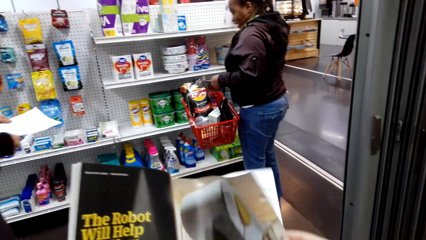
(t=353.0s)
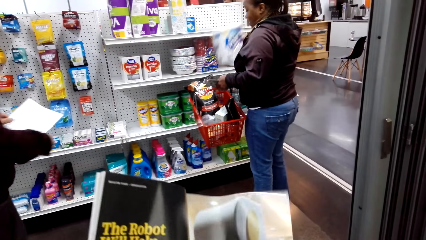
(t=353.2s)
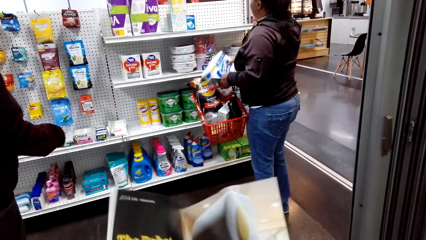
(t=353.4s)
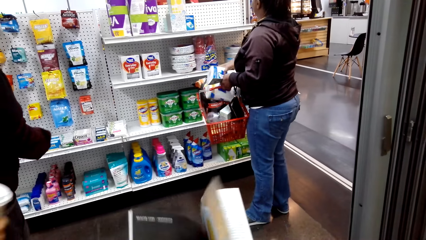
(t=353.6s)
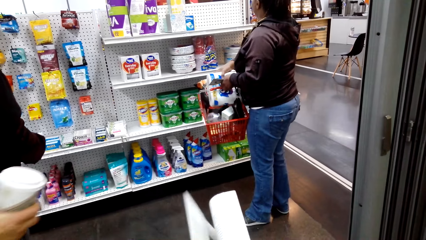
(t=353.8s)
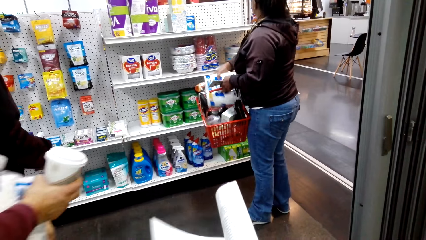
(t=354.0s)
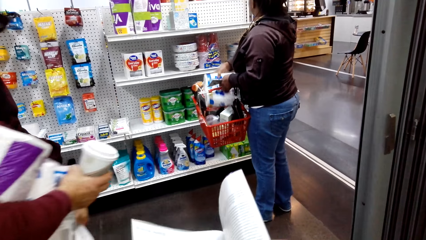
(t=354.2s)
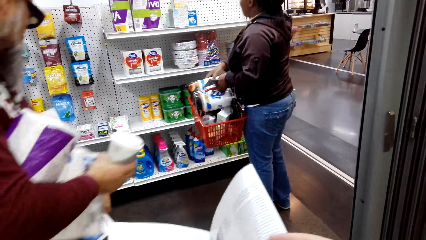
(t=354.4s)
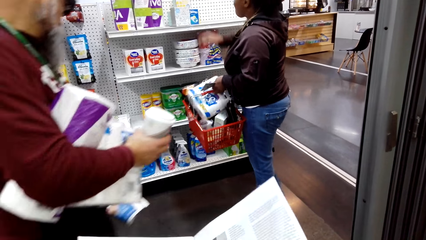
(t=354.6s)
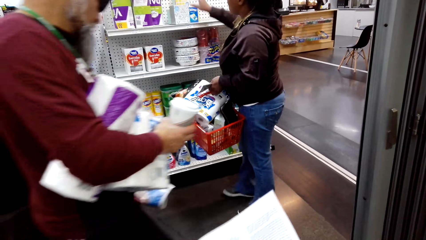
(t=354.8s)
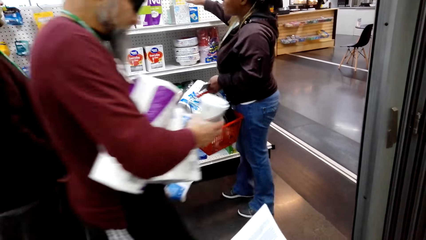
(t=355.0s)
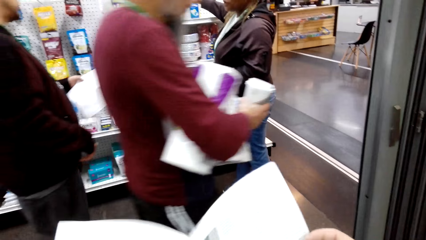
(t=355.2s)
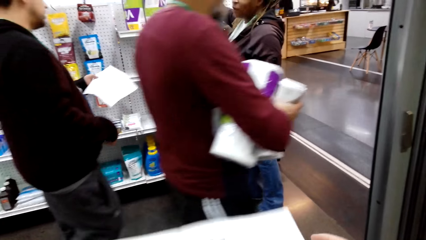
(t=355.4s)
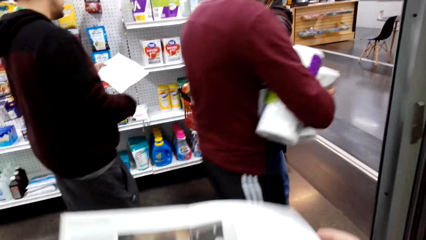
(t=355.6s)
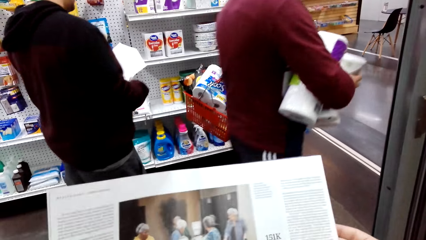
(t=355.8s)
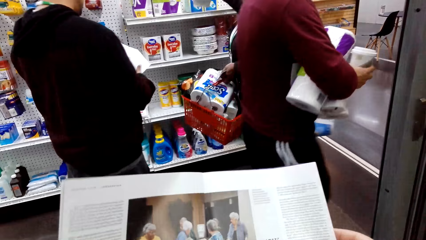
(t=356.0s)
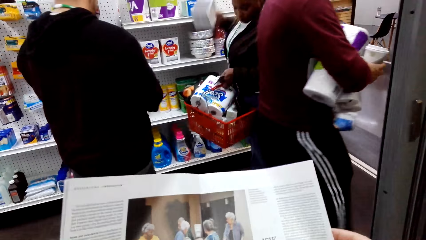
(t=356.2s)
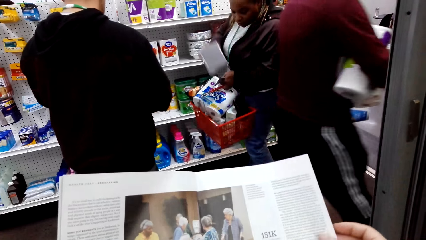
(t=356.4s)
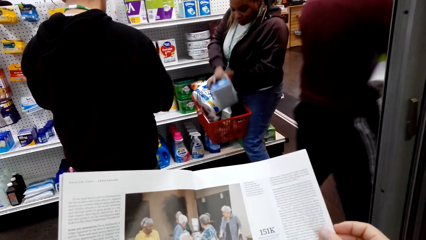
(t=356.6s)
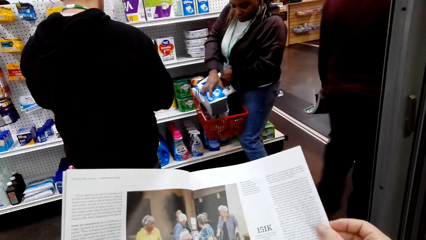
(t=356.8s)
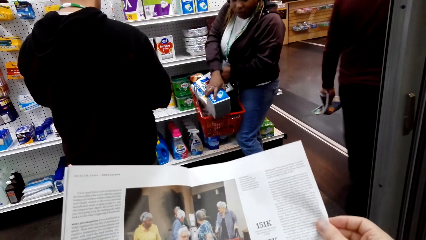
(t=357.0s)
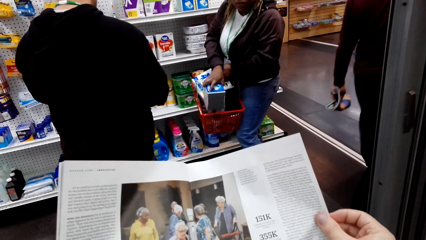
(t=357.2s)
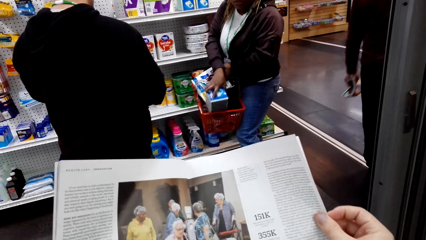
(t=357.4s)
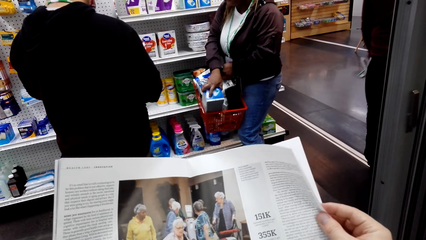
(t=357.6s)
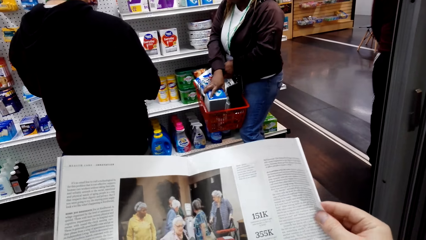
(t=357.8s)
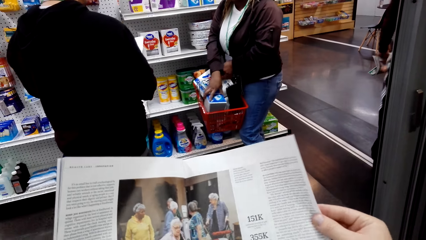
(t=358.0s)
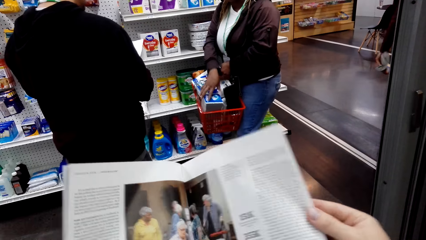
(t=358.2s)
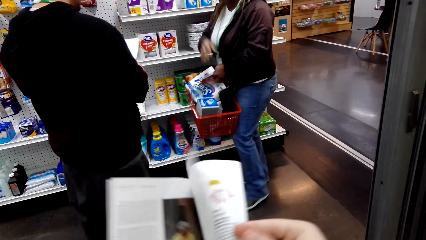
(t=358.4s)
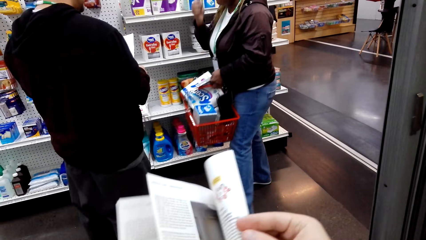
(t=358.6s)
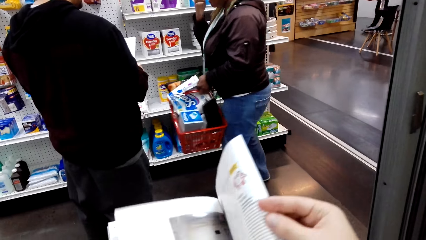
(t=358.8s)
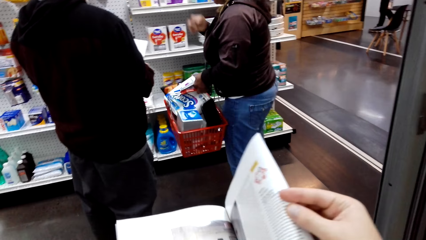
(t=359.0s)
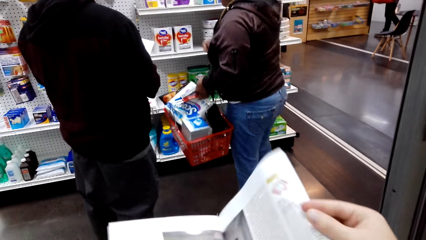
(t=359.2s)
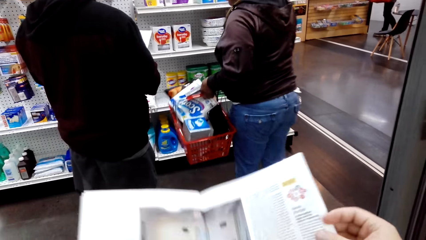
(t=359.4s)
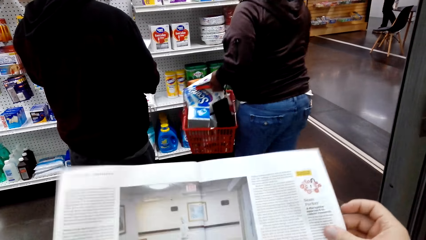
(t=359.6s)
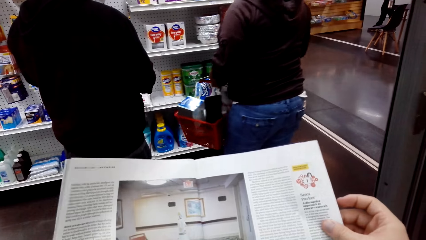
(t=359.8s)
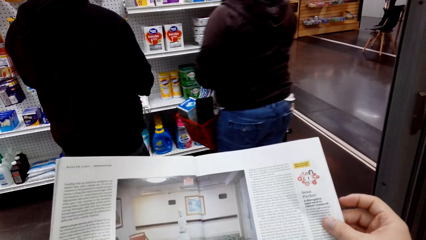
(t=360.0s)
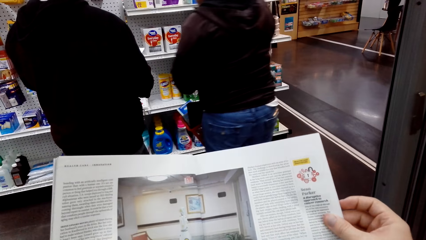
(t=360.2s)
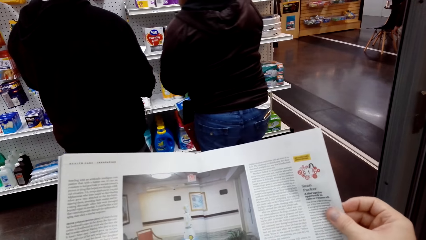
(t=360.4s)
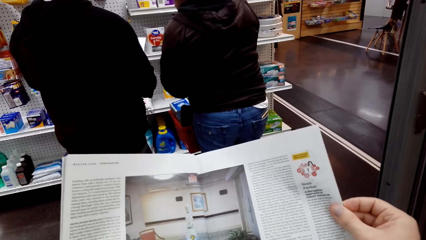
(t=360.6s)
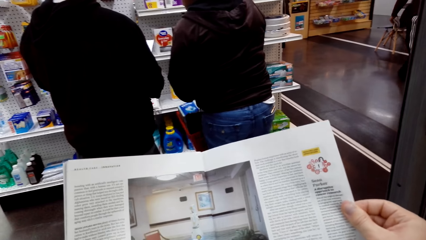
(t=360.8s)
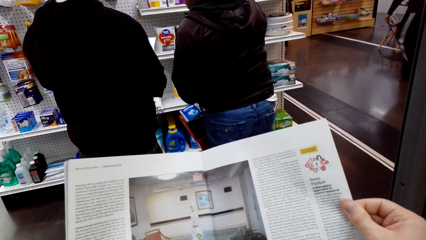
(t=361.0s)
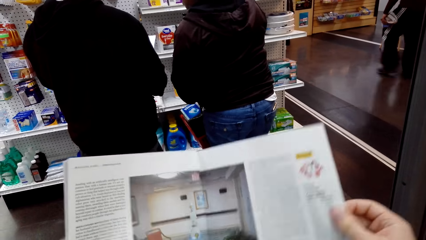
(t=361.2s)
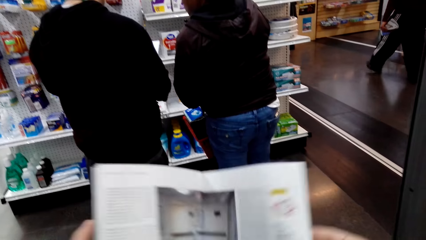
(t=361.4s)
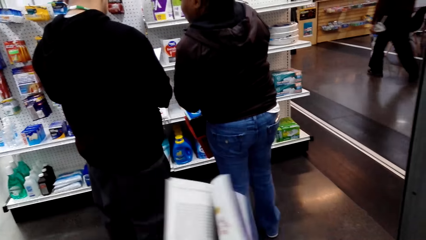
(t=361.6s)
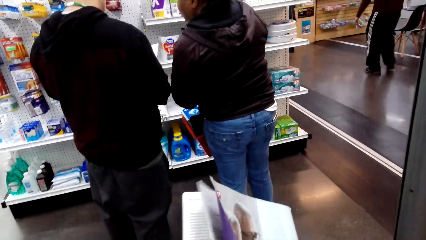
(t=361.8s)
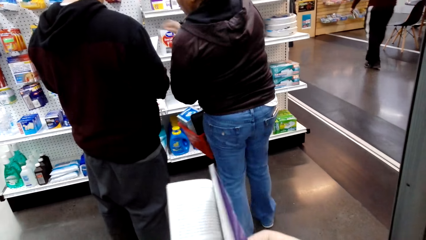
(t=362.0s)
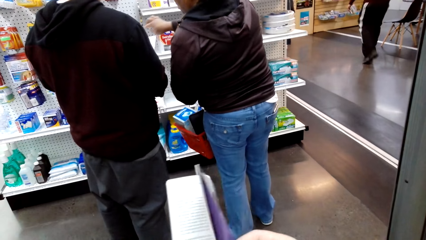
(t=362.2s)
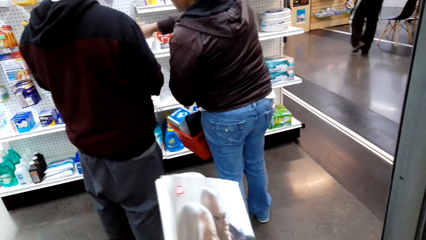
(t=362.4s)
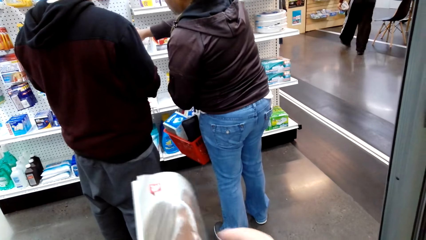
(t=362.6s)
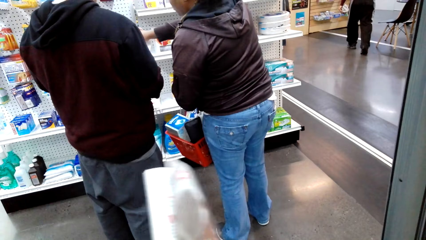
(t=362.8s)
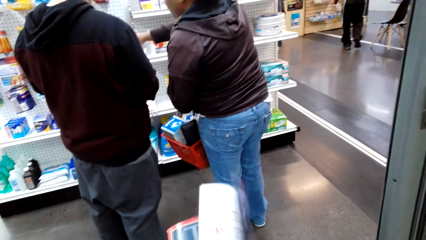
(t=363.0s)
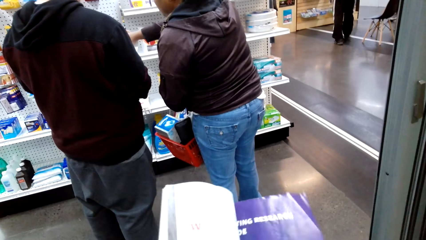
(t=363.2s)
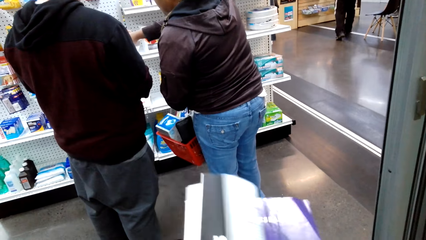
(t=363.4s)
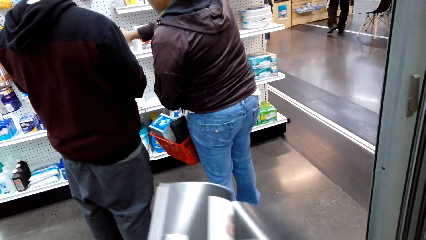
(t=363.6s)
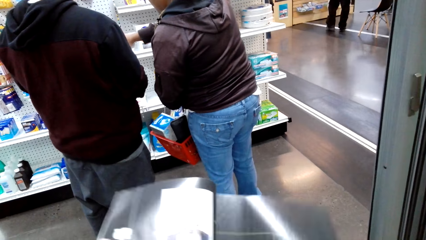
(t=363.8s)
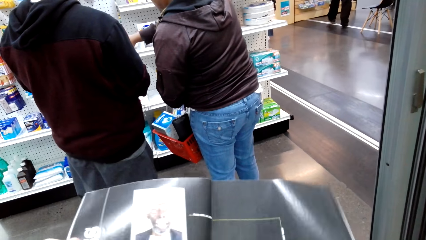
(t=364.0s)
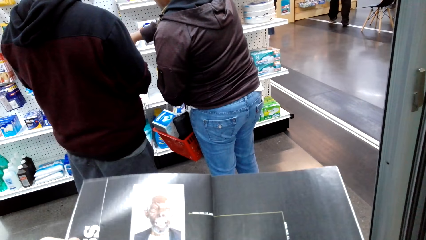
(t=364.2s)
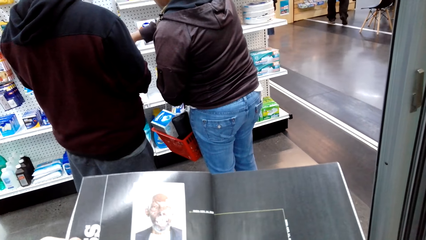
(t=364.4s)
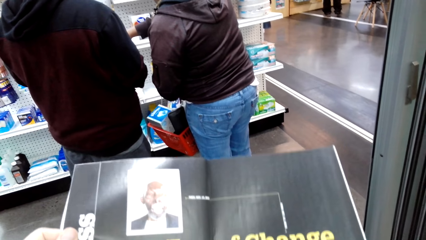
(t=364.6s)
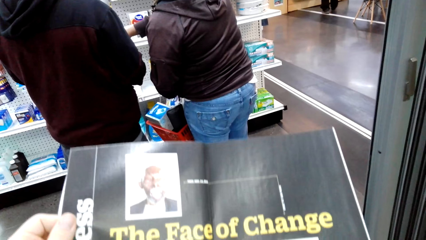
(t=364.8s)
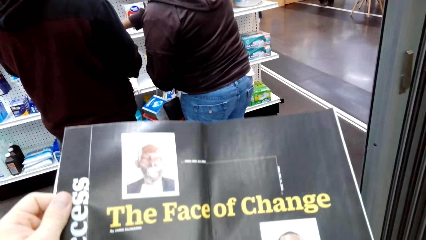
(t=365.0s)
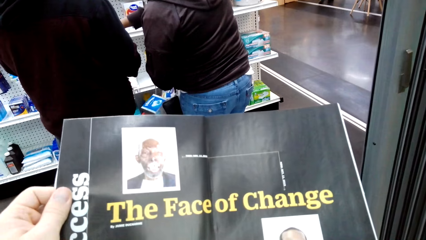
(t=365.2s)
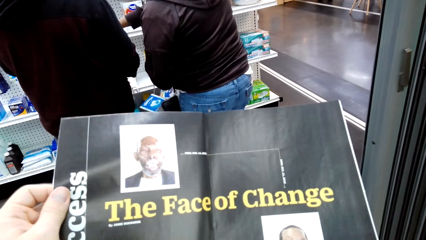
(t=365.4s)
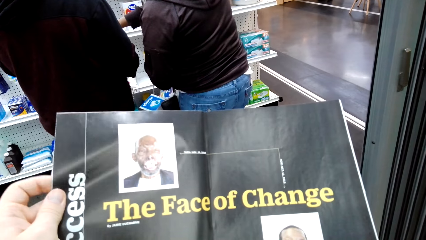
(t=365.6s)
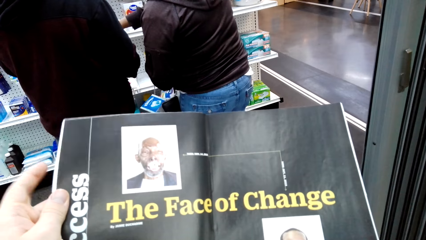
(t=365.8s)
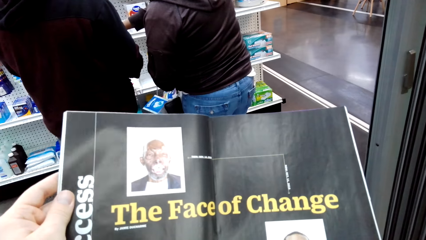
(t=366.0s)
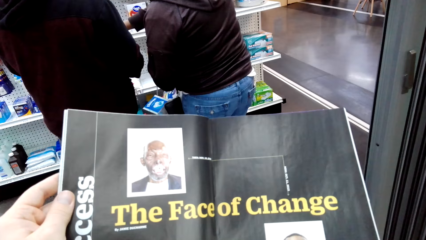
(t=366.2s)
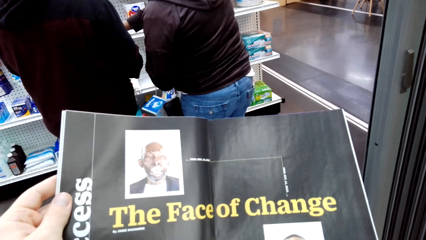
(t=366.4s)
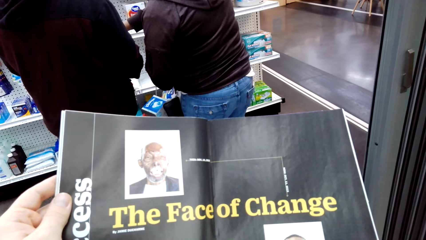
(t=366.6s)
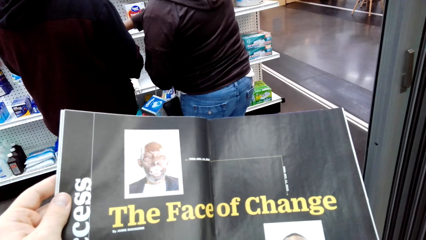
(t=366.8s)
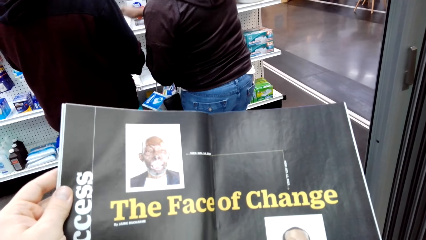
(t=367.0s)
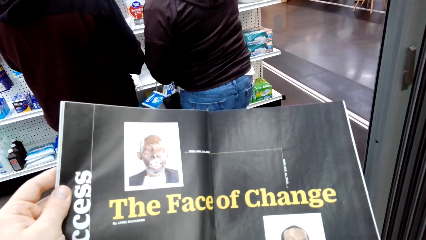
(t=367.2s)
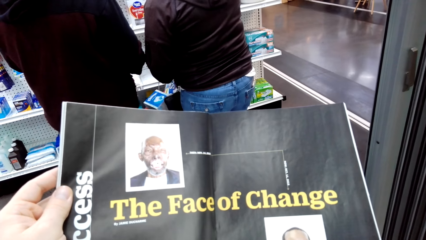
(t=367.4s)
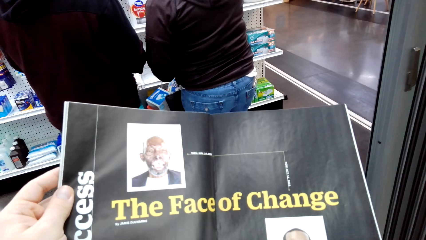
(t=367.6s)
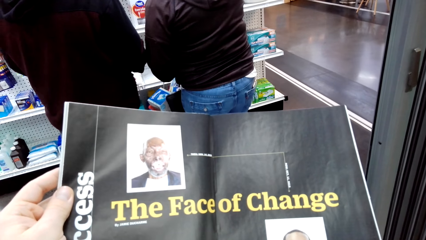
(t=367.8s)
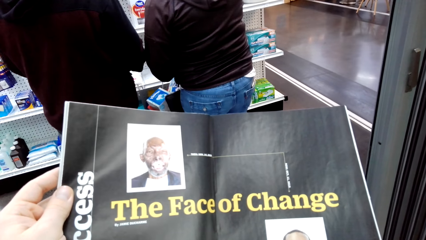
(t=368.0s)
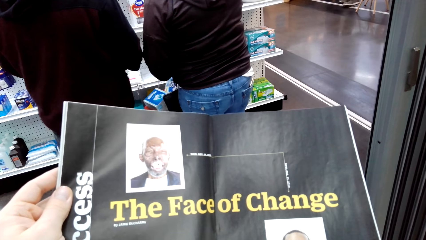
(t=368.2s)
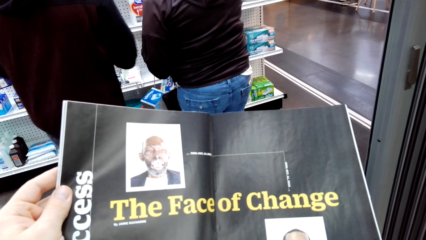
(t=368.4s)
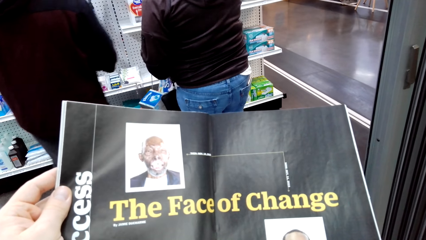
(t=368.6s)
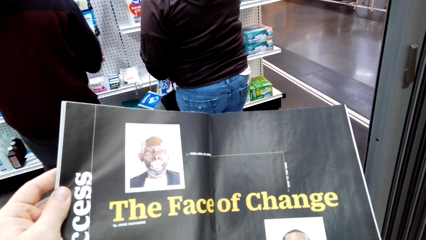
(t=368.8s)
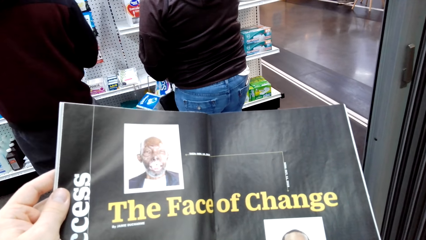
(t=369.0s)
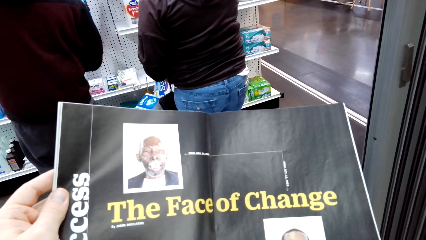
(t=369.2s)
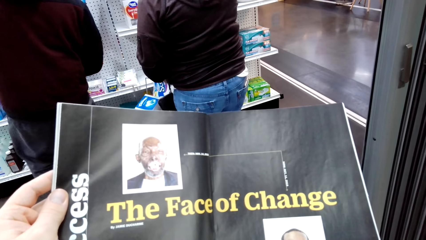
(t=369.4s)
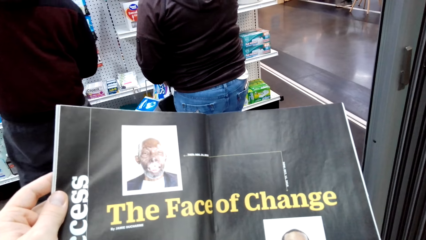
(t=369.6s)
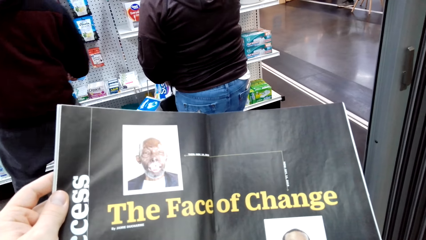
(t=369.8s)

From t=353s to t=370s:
The camera wearer opens a page of a booklet. They look at an open page of the booklet. They open a page of the booklet. They look at an open page of the booklet.
